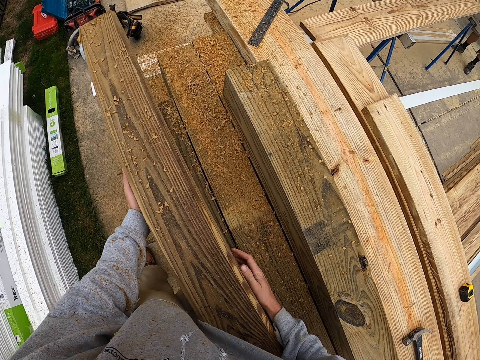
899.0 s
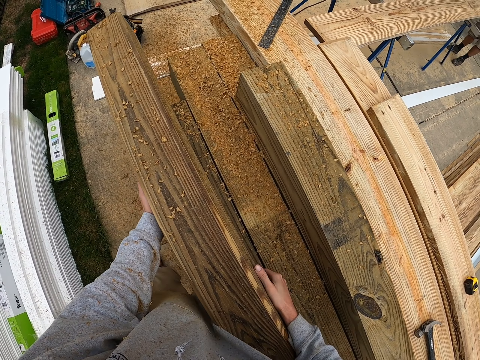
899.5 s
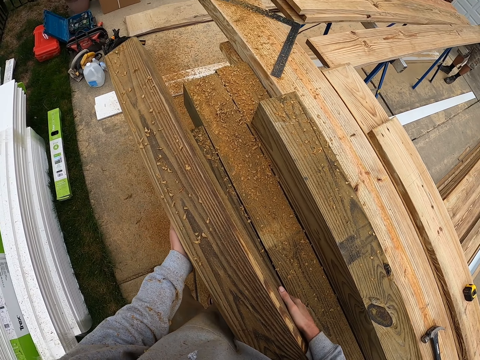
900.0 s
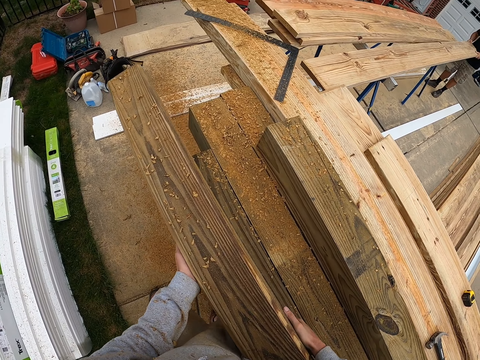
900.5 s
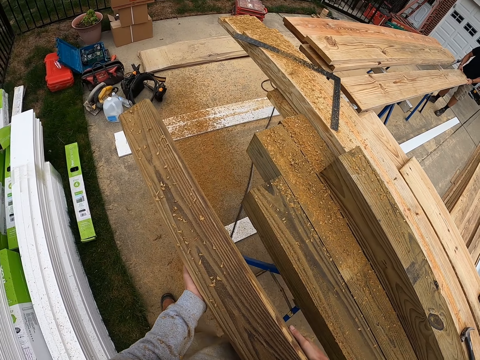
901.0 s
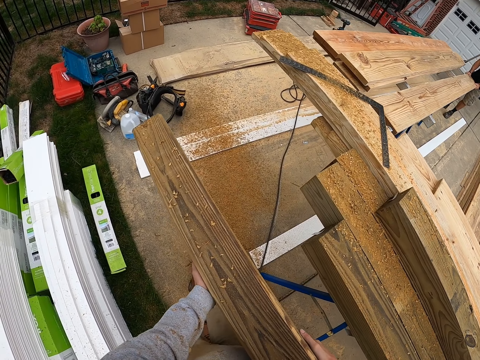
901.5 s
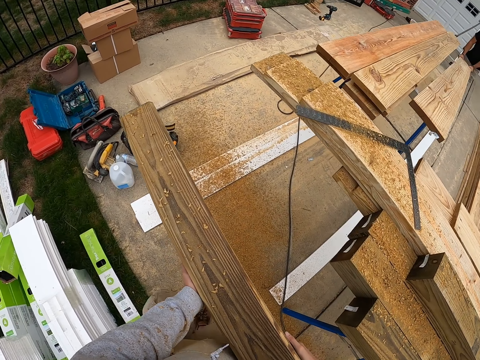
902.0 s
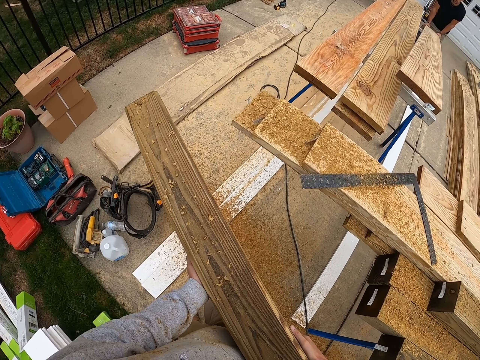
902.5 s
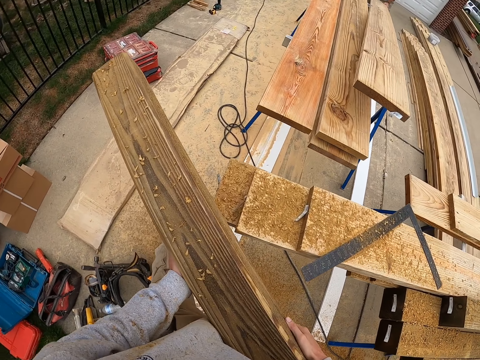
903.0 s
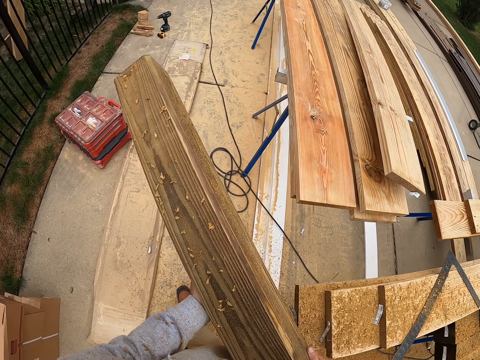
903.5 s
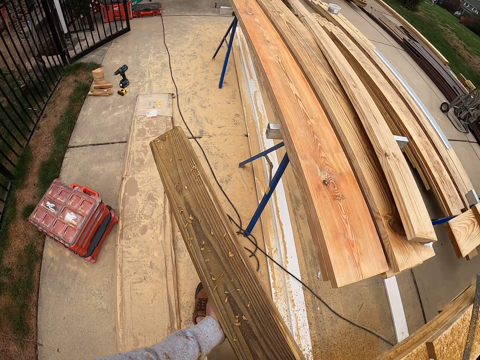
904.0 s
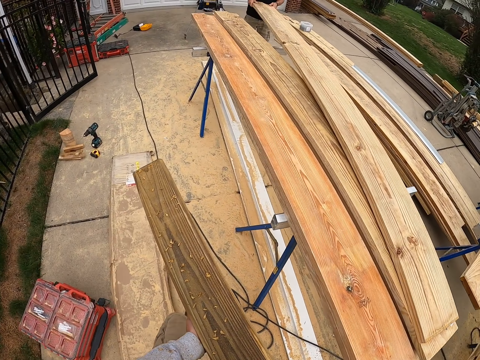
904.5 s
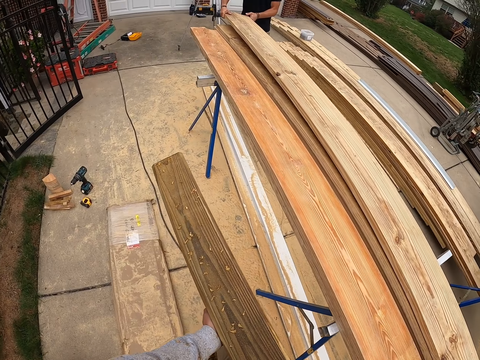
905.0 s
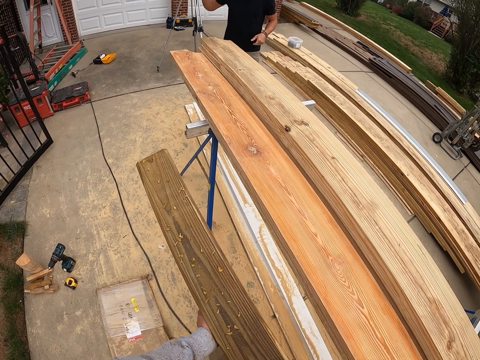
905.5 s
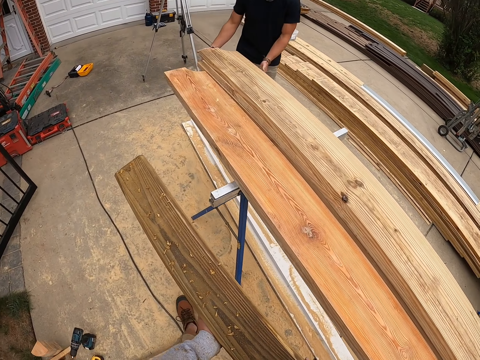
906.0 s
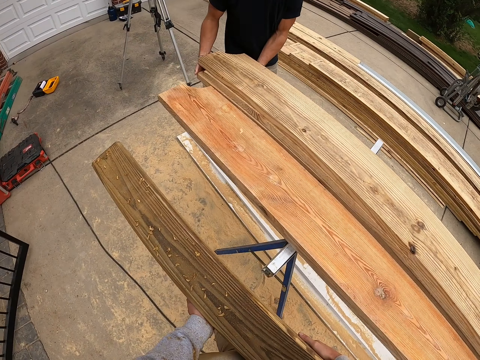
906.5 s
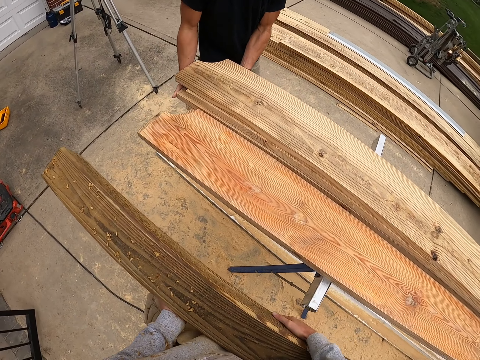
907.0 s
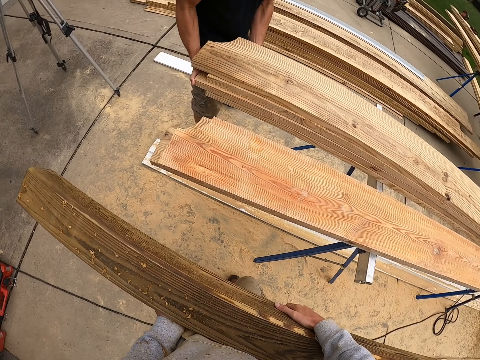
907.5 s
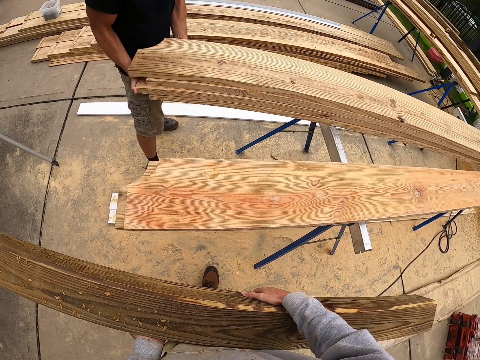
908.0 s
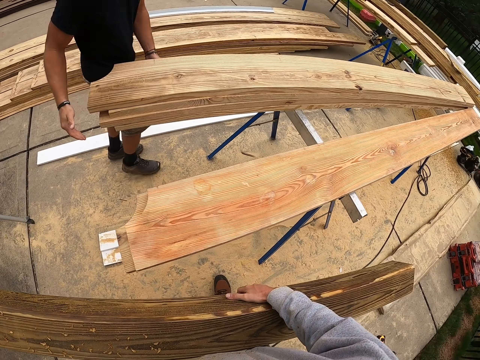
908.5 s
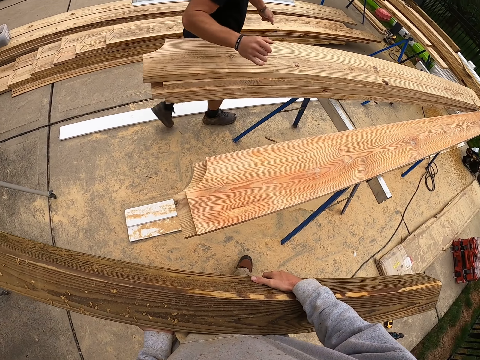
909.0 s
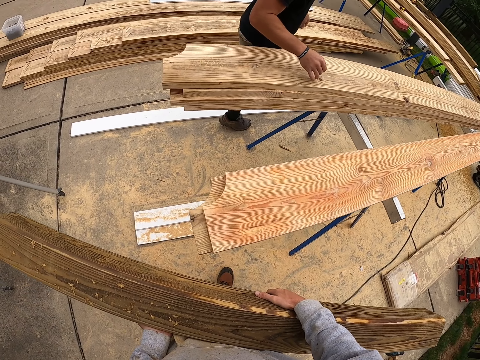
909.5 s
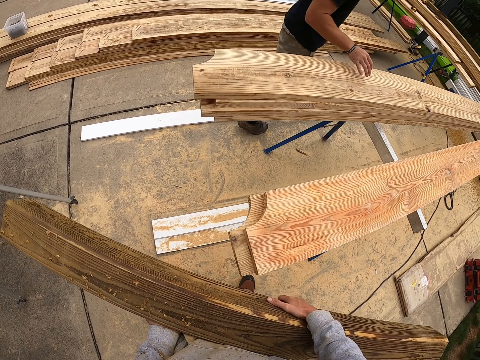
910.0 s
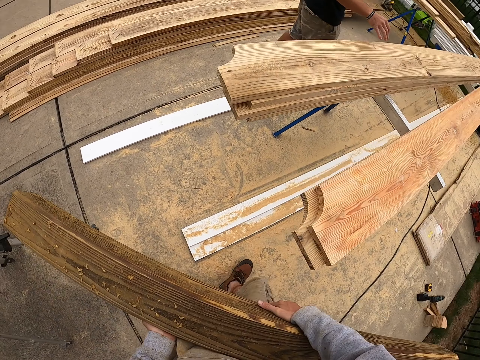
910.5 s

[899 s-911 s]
The camera wearer carries the piece of lumber.

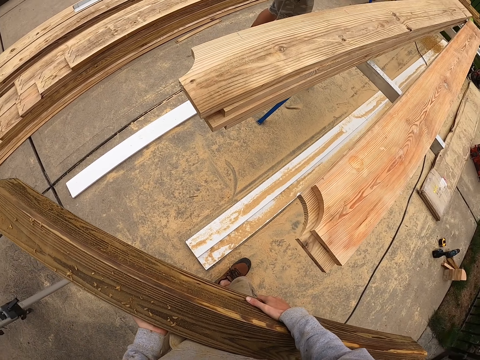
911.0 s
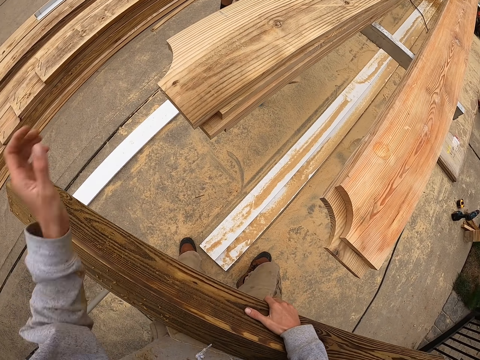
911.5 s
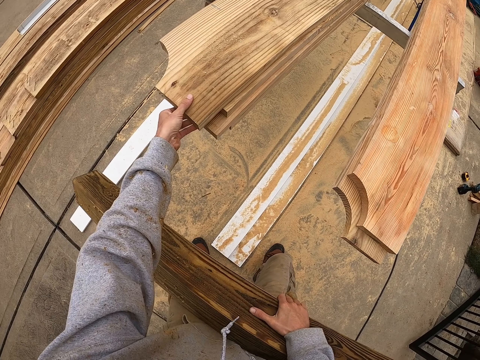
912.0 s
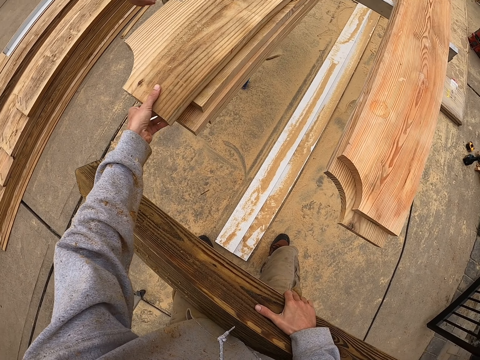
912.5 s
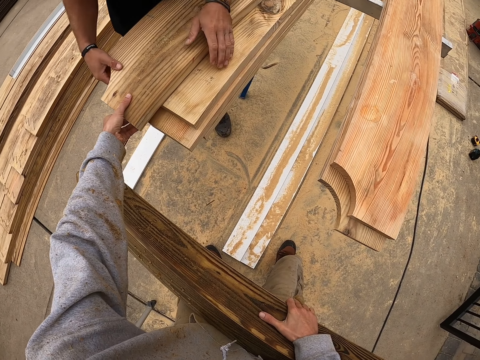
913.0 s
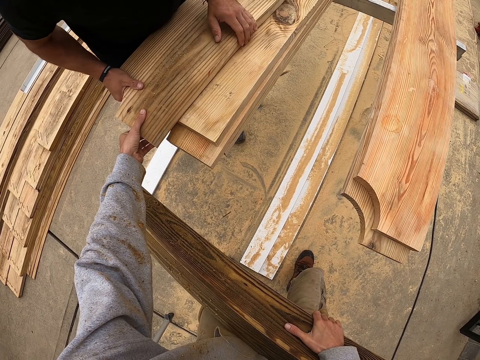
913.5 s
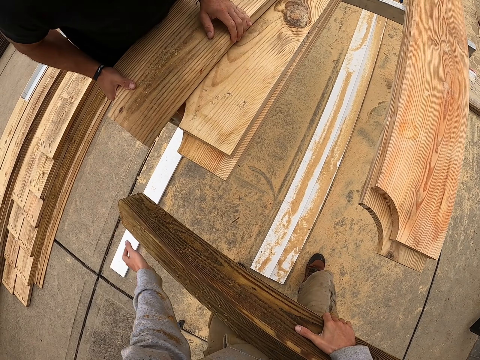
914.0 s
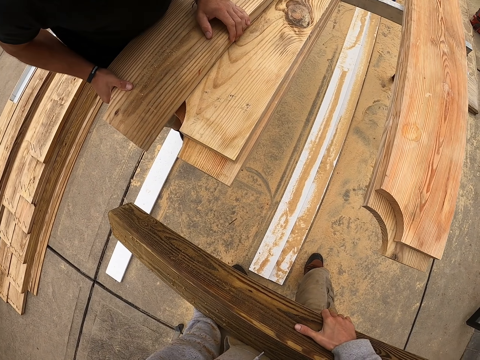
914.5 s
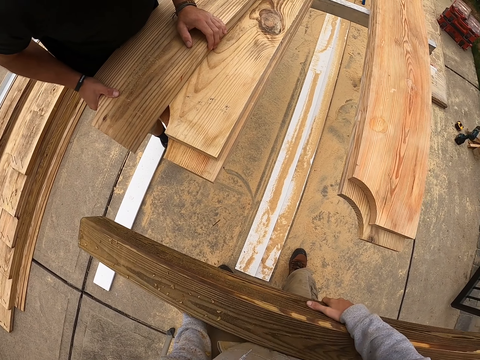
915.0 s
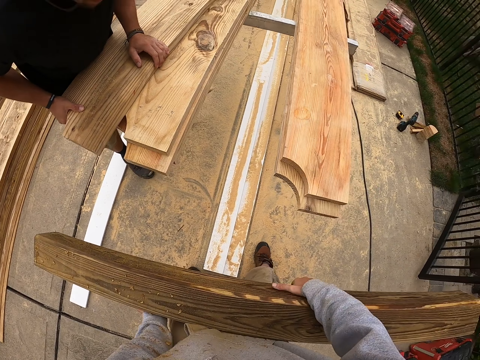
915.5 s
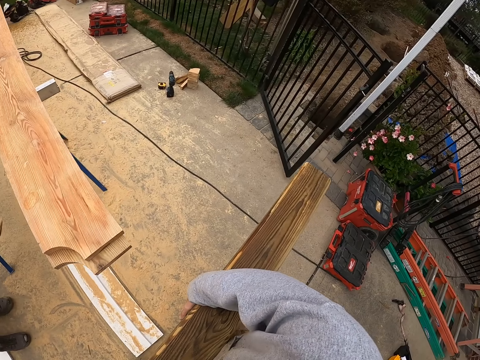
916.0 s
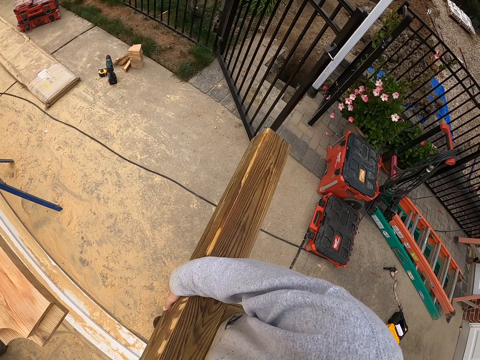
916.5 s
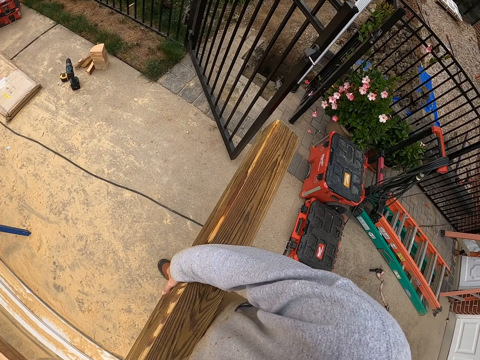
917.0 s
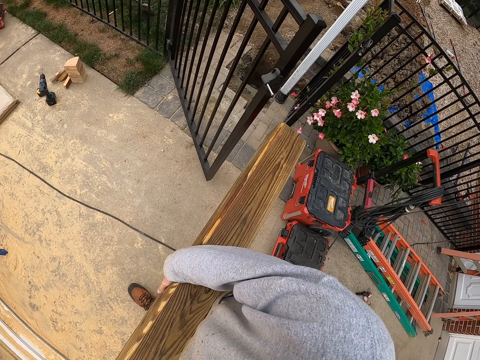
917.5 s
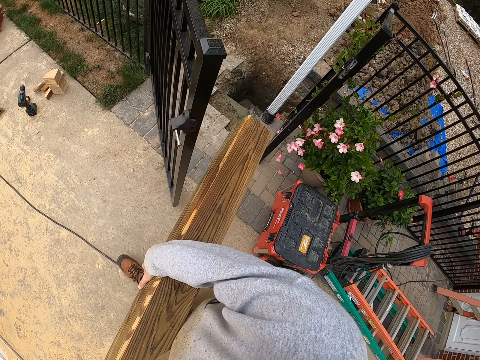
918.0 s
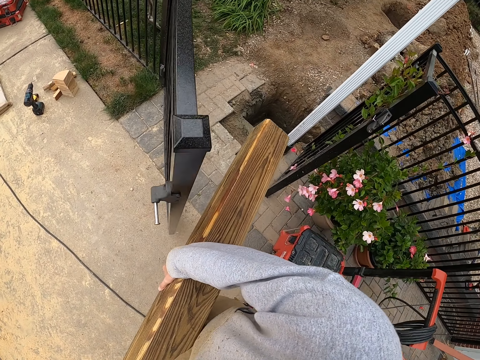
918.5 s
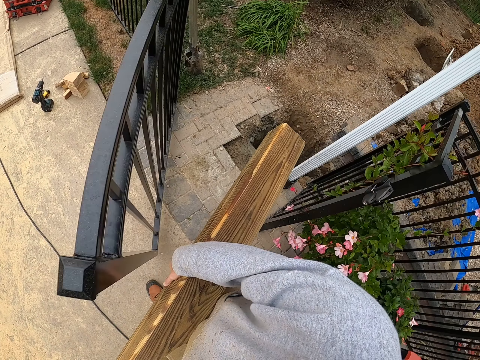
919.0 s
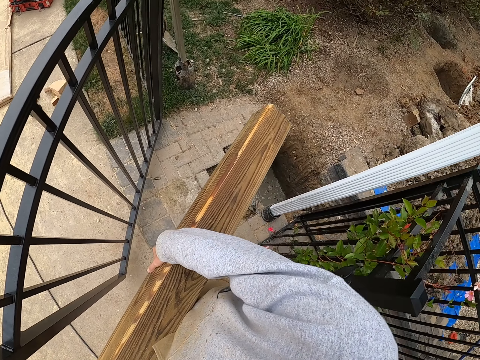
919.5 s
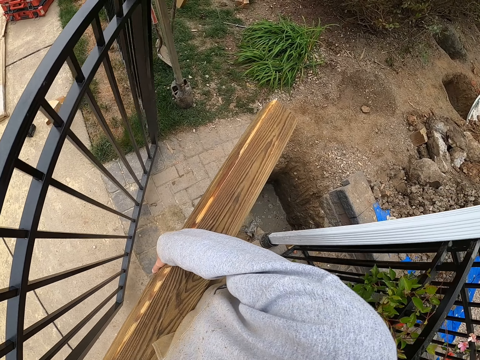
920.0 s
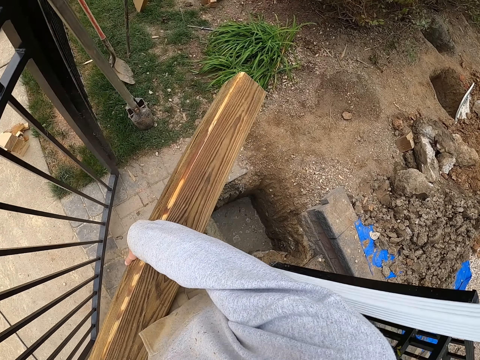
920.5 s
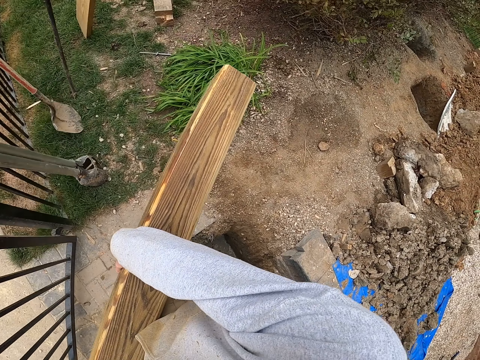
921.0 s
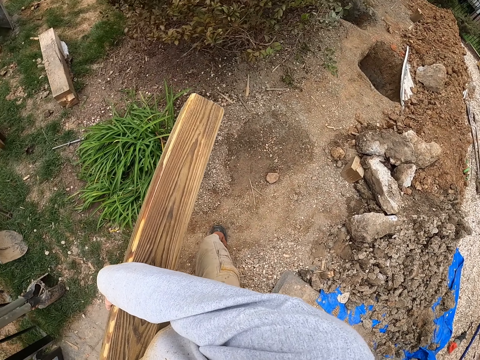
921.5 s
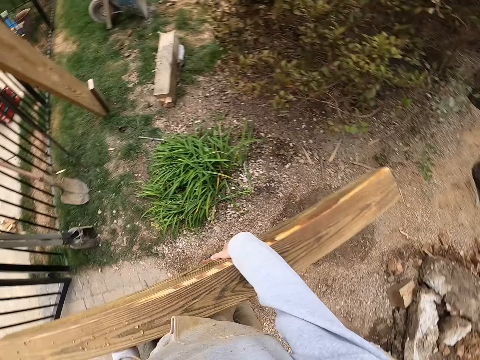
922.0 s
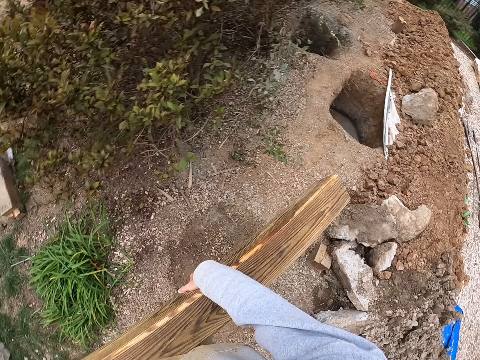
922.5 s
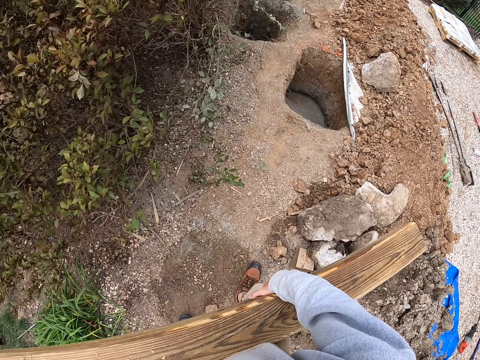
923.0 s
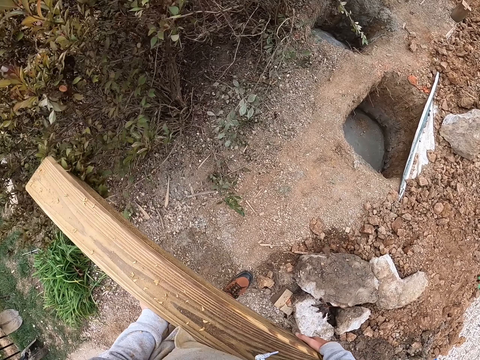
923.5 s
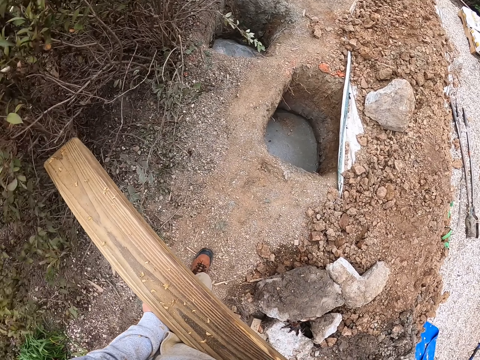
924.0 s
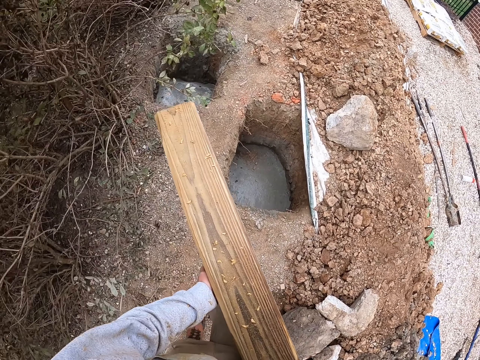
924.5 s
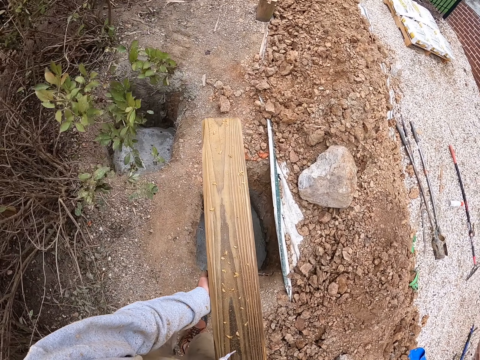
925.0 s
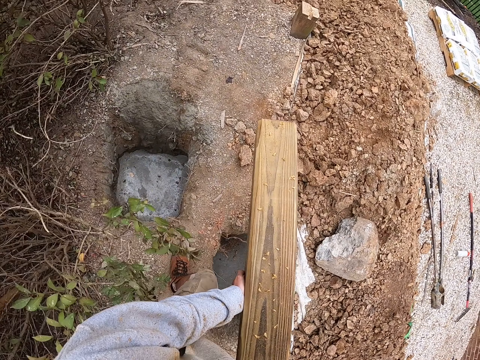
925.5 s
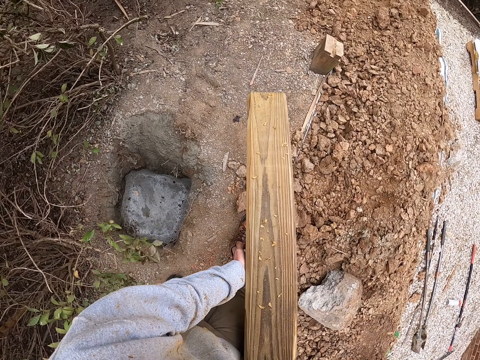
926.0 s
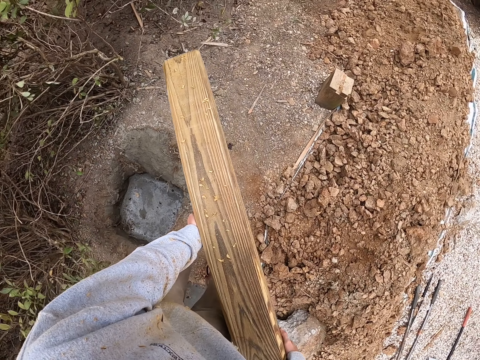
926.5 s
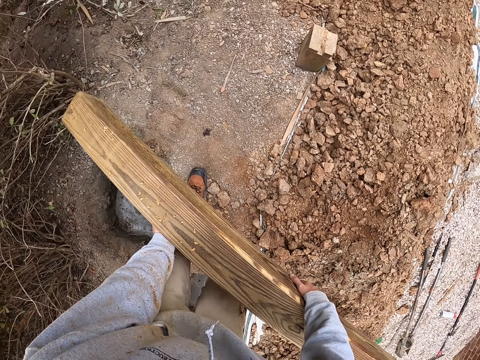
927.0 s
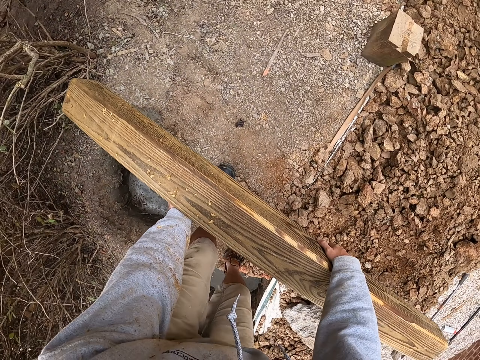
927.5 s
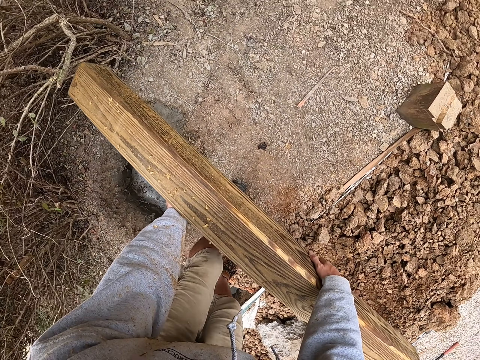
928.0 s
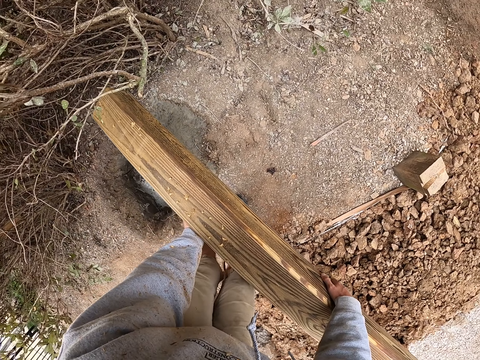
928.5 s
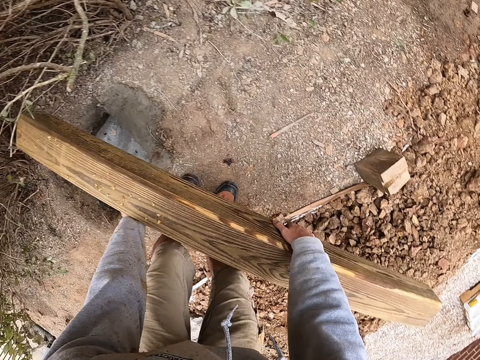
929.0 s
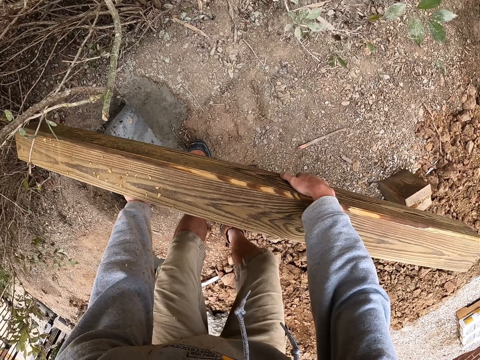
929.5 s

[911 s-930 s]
The camera wearer holds a piece of lumber with his left hand. He carries the piece of lumber. He puts the wood down.
